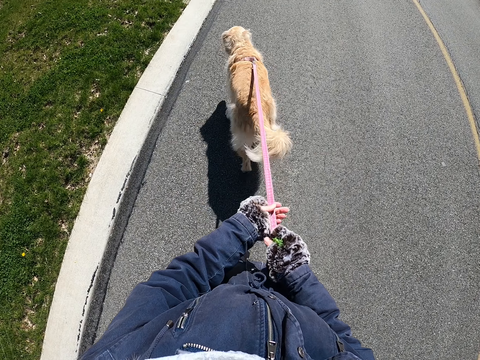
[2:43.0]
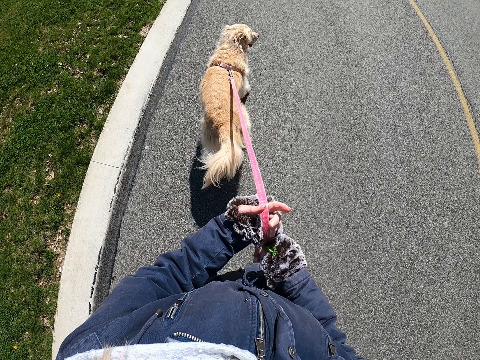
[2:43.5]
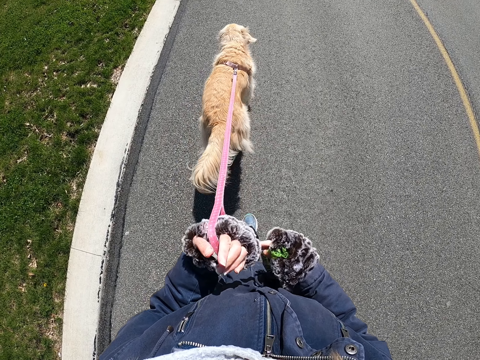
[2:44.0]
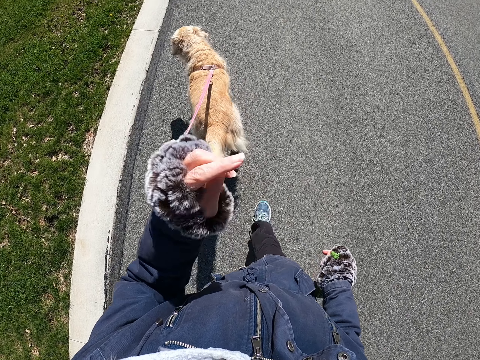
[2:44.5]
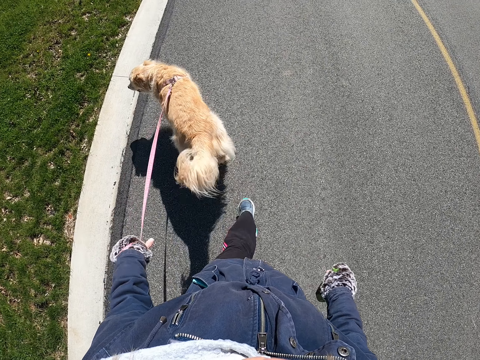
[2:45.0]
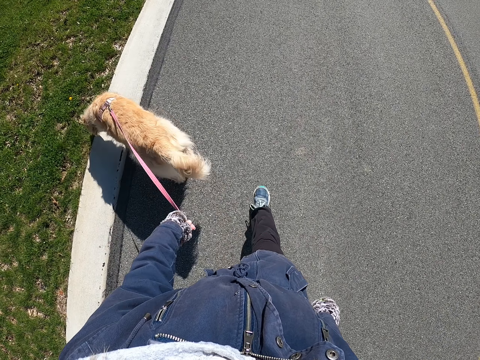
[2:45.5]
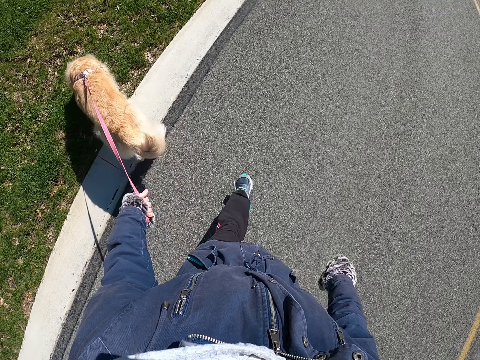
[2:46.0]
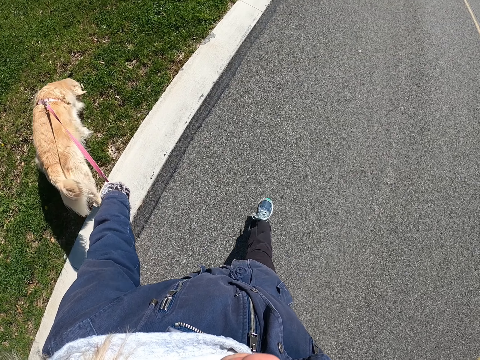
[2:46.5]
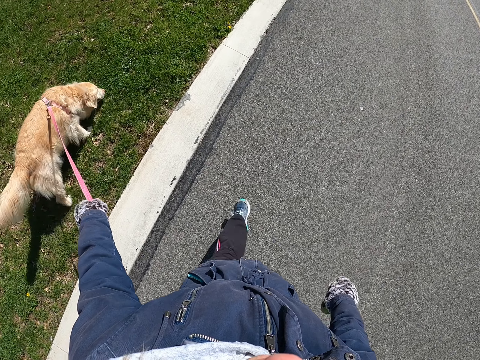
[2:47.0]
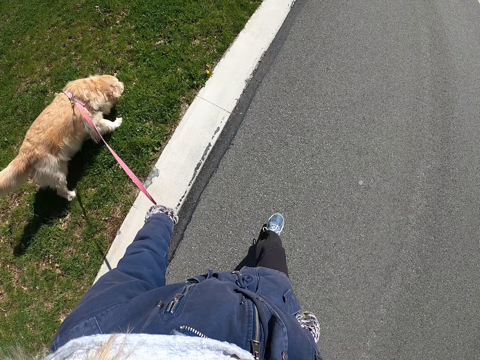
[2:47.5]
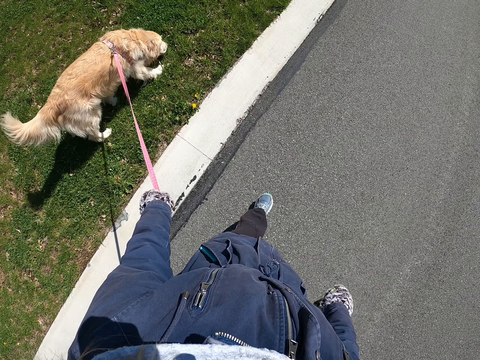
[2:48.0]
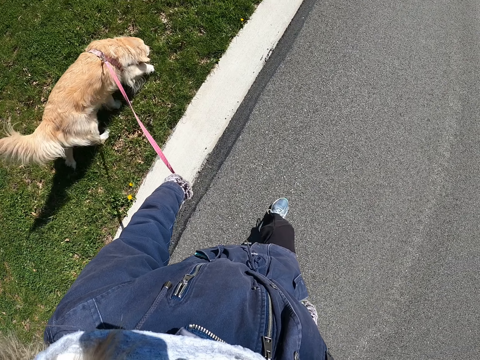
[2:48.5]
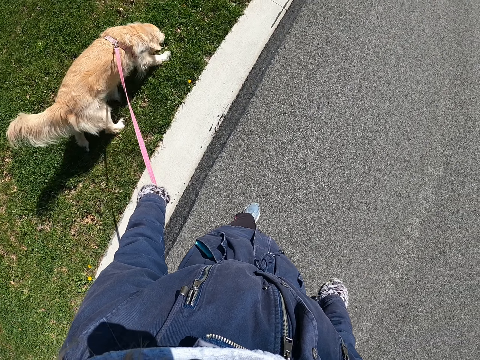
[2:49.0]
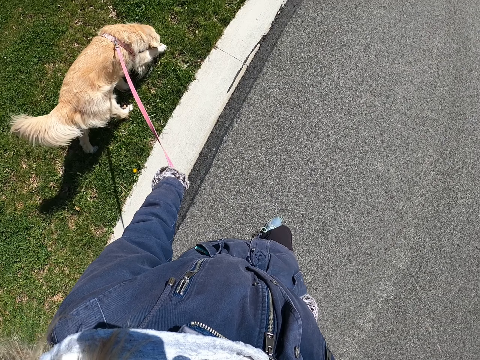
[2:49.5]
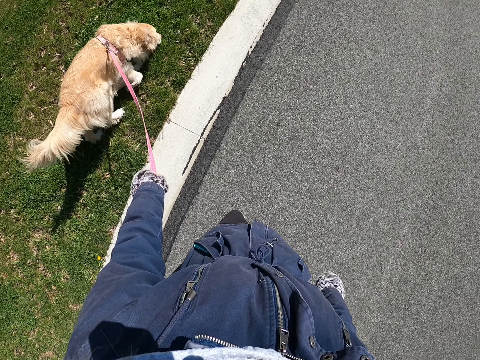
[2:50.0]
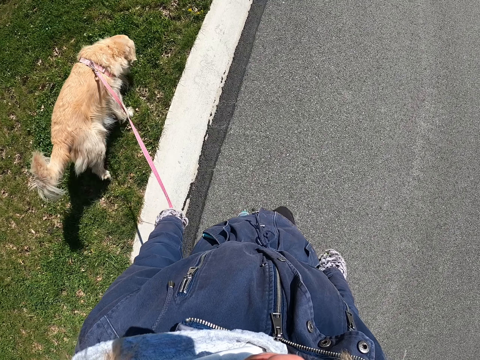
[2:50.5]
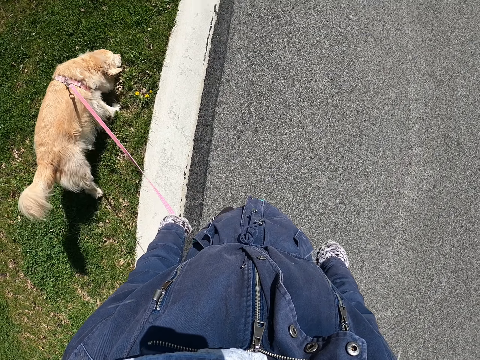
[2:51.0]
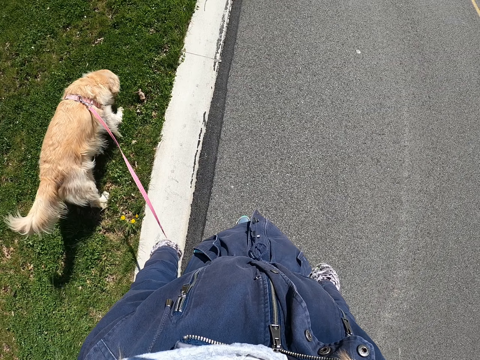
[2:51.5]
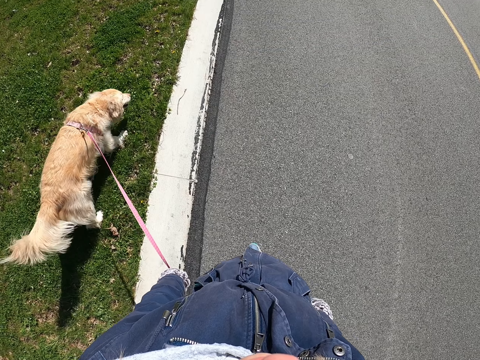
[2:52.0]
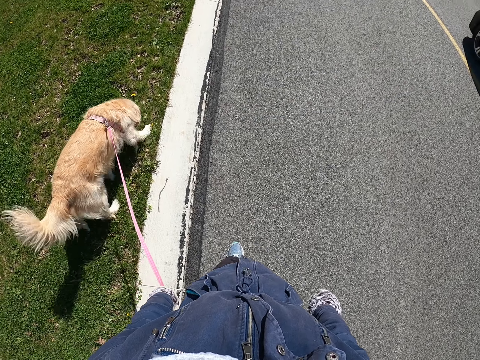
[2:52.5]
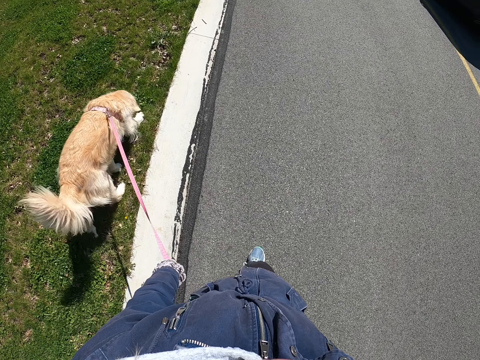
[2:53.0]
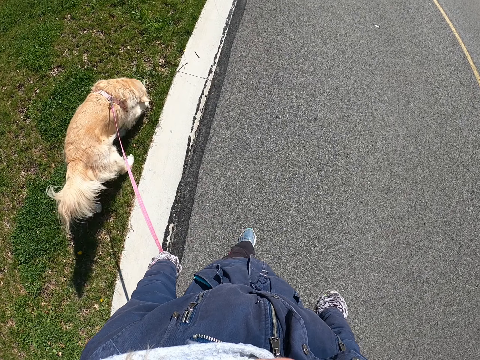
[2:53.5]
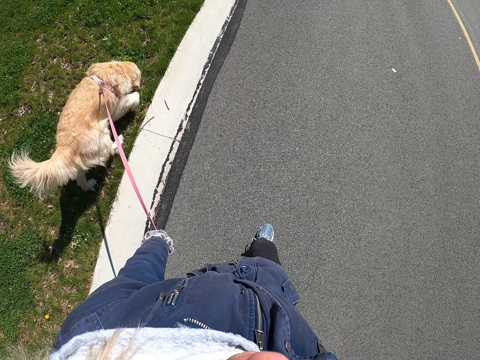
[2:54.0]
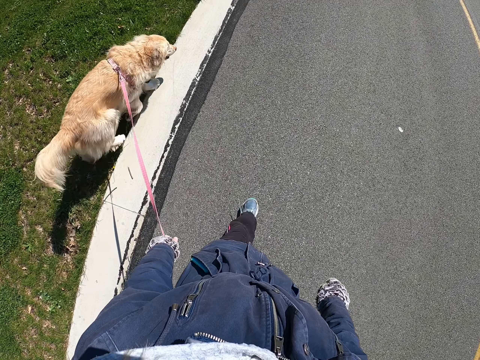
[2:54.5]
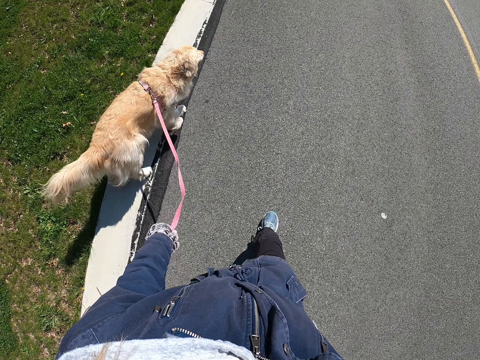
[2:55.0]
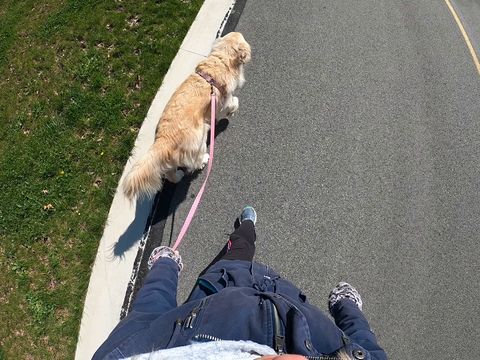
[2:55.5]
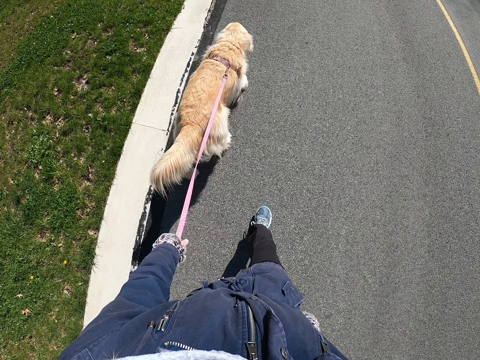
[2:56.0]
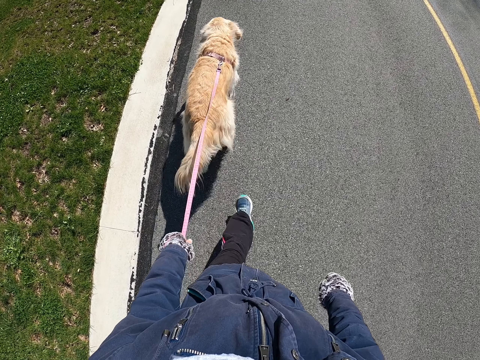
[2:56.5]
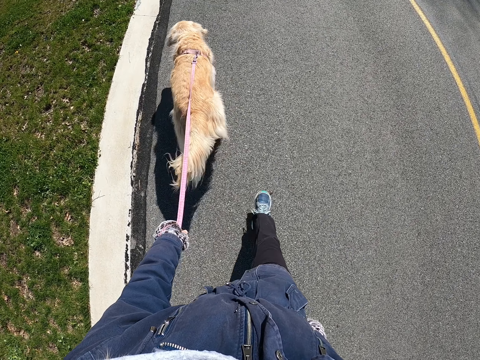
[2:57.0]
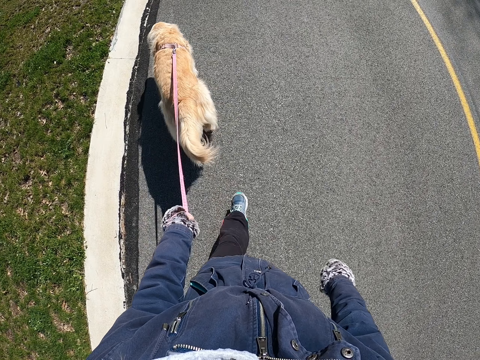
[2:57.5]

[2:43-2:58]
The camera wearer drops the hand down. They walk a dog on a road. They hold the dog leash with the other hand. They walk around.

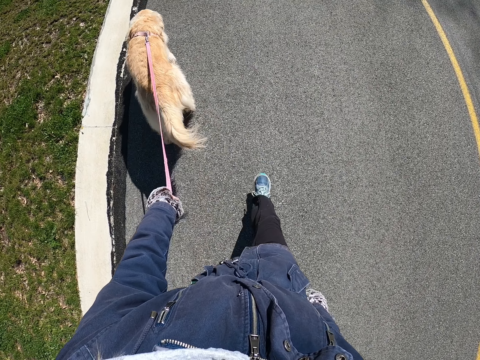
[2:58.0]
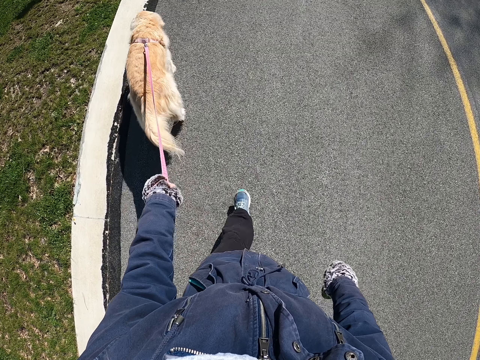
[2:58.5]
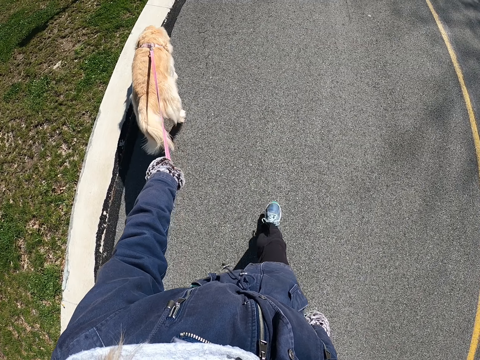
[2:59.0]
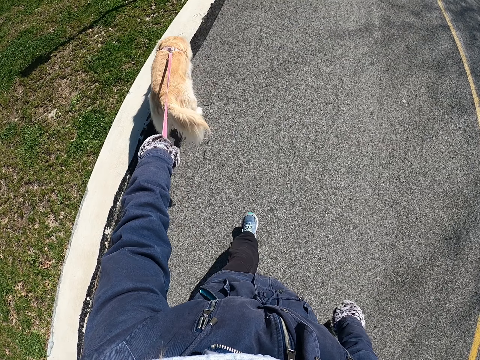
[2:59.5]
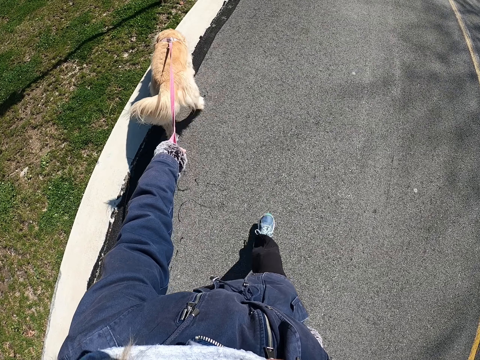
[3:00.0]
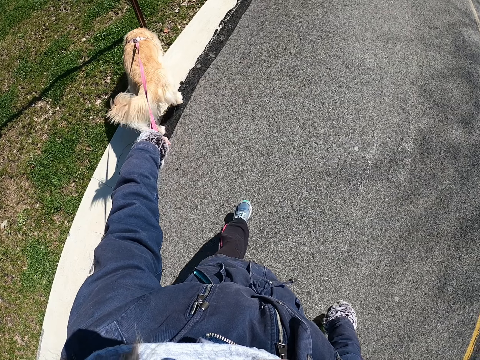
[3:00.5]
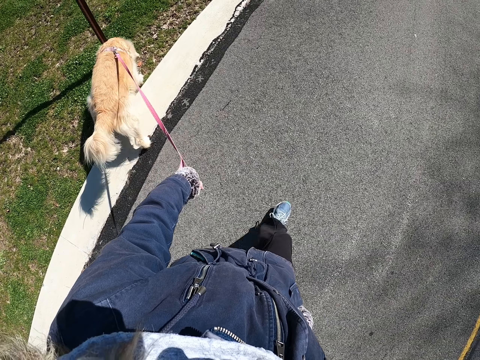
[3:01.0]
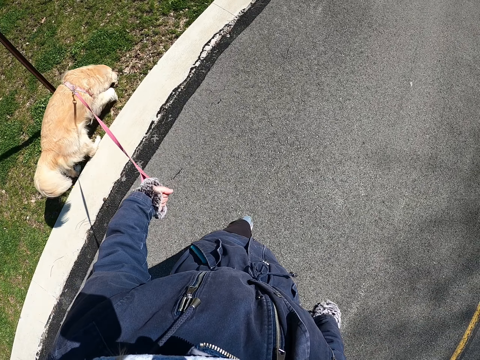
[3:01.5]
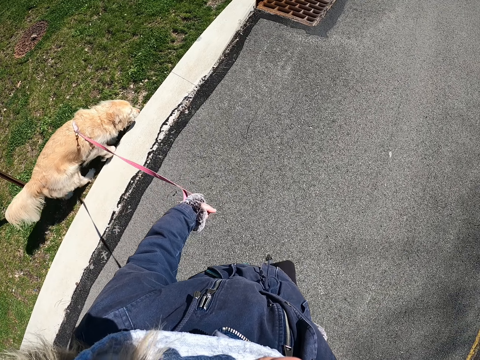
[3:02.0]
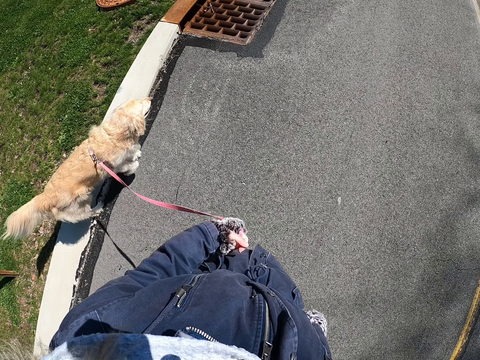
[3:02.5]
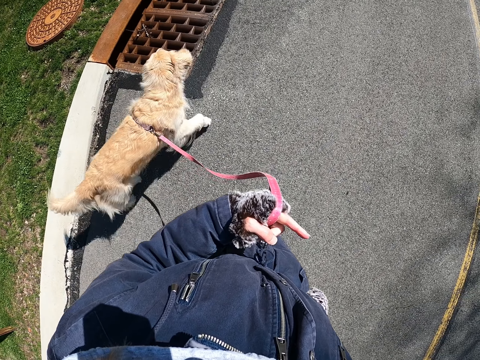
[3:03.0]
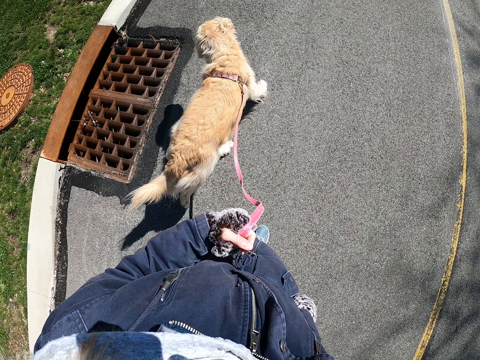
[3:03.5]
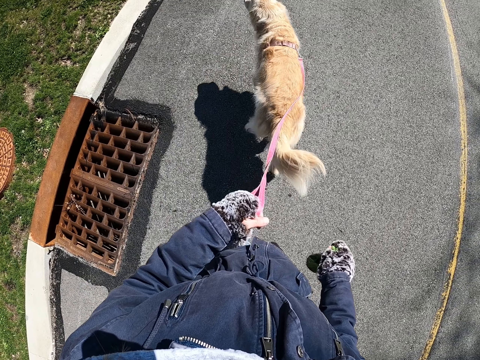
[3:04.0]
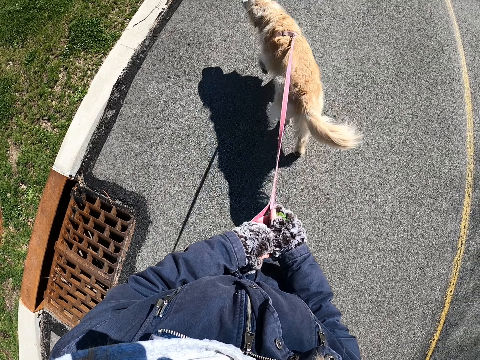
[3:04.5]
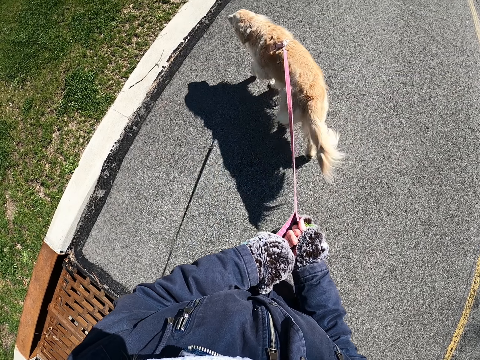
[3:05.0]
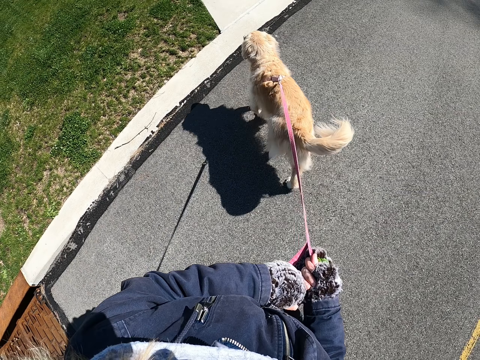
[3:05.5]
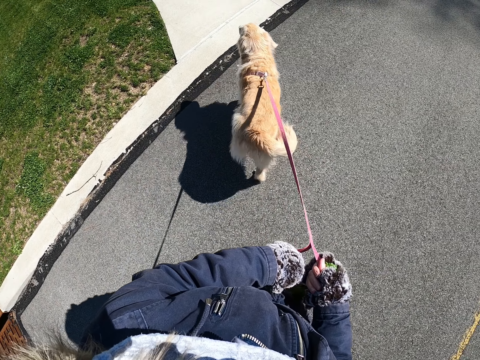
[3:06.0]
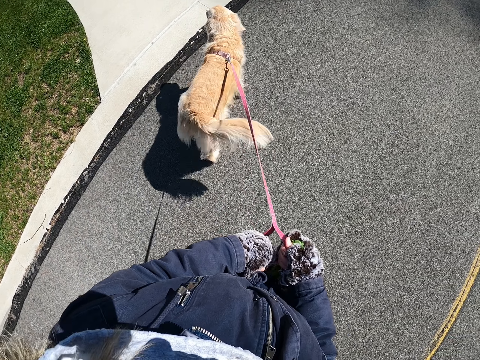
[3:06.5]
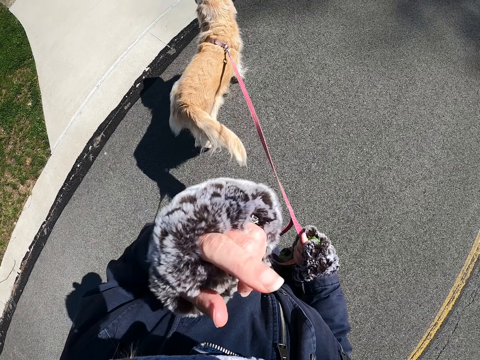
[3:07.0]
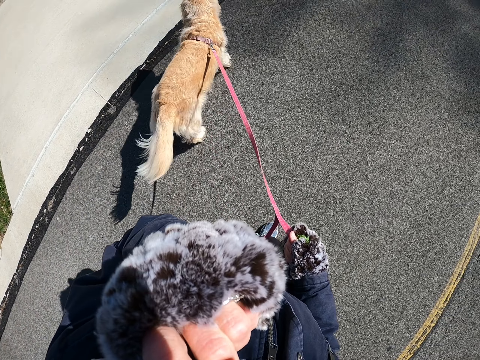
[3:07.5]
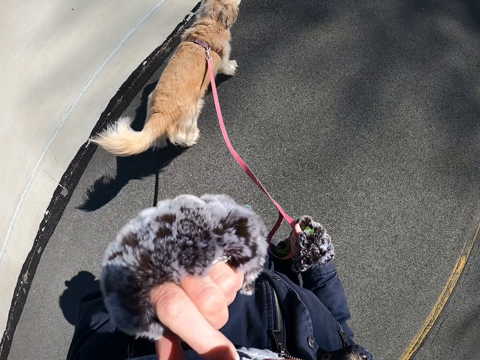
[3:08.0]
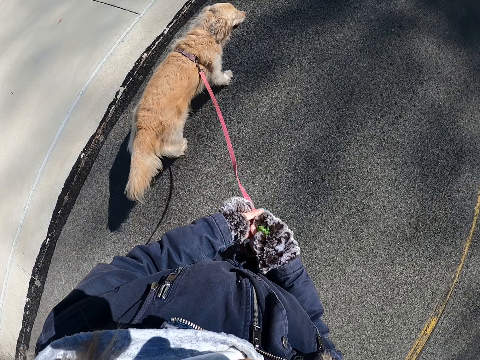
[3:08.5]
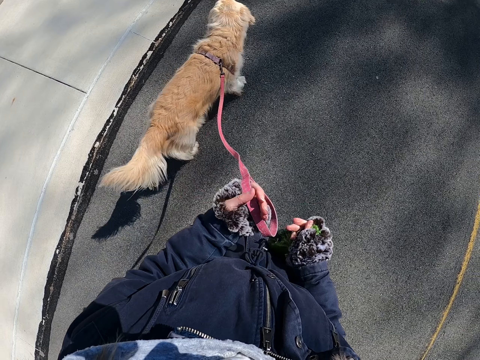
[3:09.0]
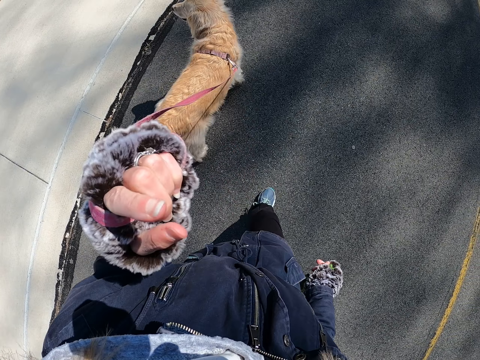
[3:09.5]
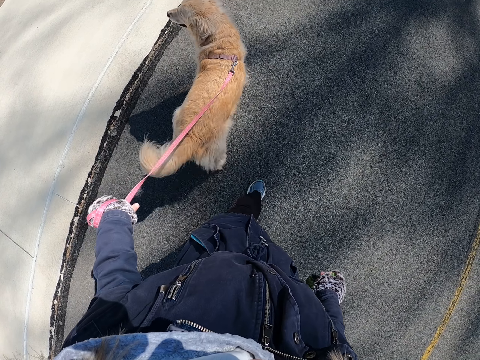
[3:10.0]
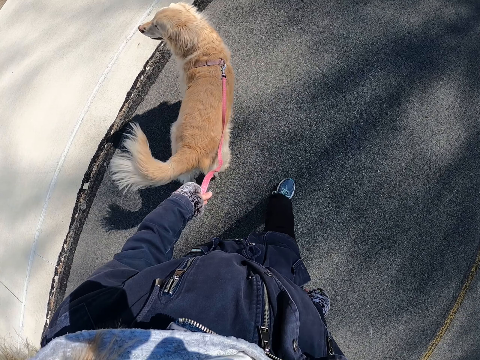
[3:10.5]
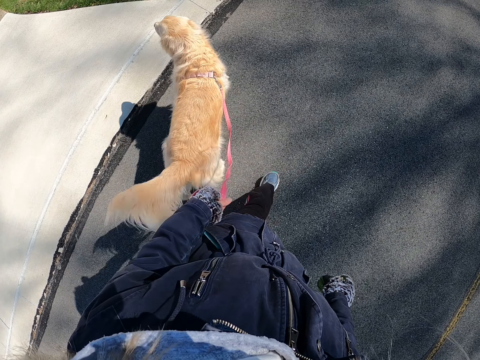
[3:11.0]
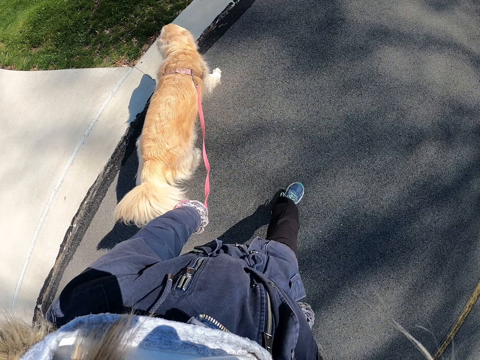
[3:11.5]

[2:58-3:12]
The camera wearer holds the dog leash with the other hand. They raise the hand and touch the face. They drop the hand down. They walk the dog on a road. They lift the dog leash.
